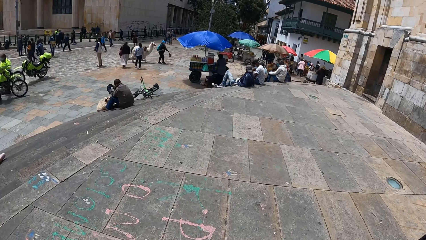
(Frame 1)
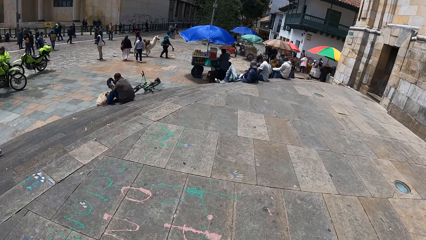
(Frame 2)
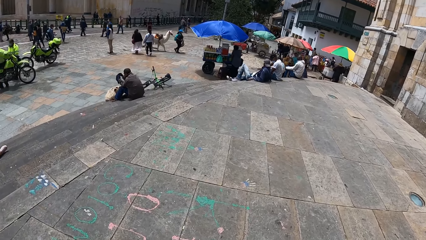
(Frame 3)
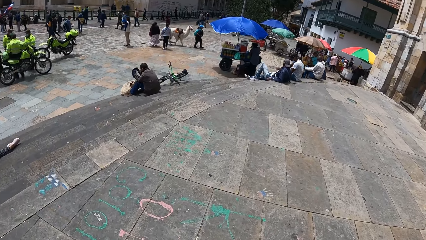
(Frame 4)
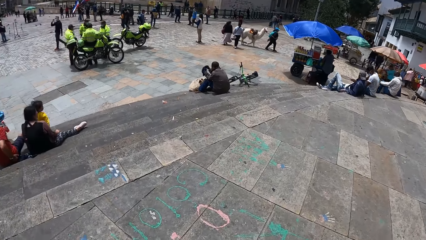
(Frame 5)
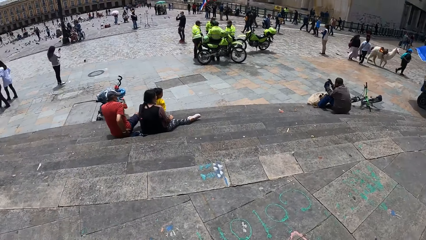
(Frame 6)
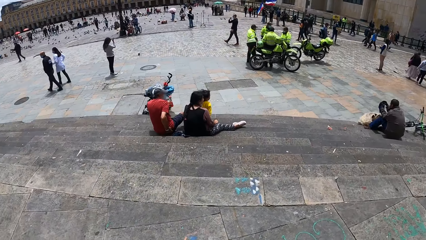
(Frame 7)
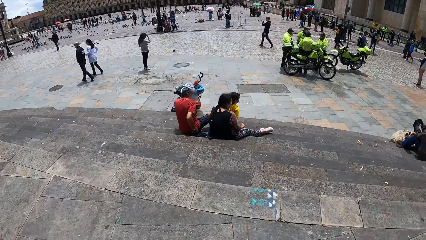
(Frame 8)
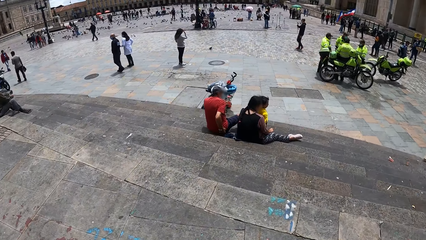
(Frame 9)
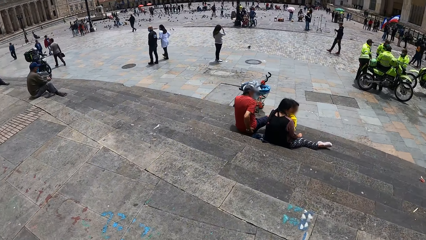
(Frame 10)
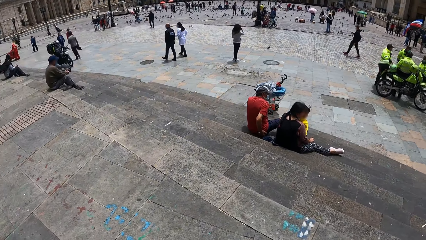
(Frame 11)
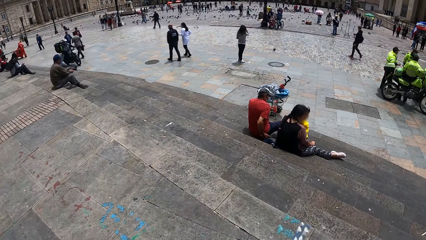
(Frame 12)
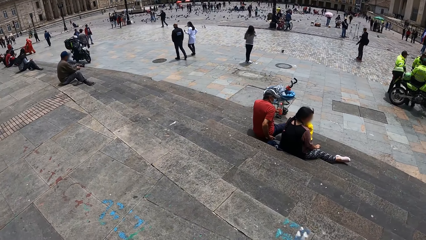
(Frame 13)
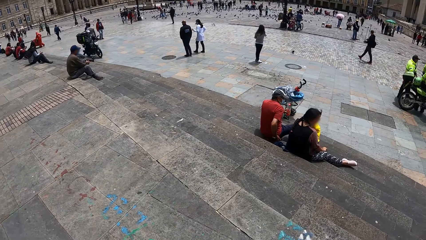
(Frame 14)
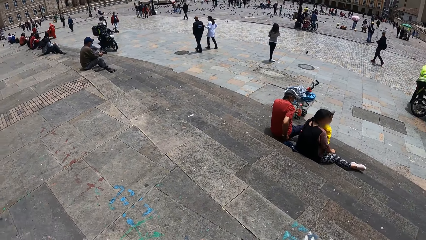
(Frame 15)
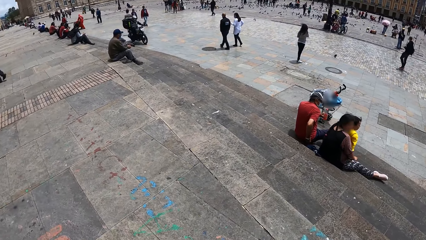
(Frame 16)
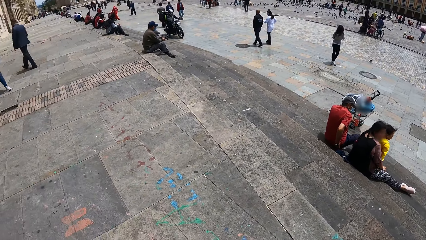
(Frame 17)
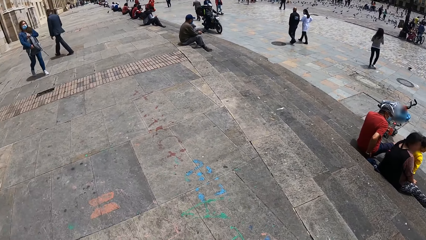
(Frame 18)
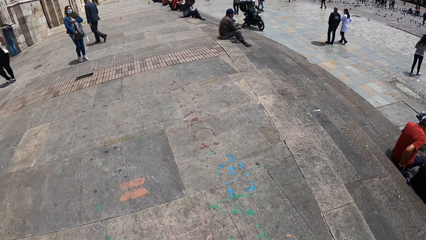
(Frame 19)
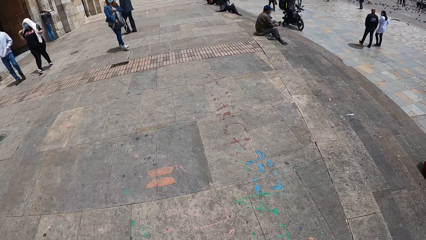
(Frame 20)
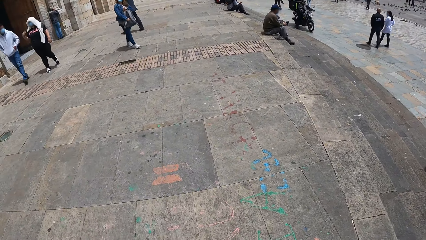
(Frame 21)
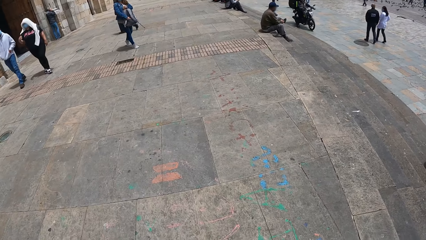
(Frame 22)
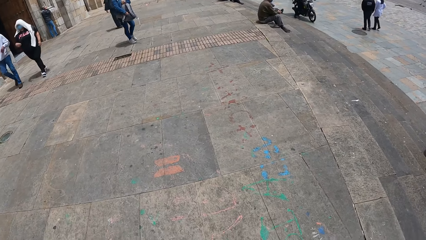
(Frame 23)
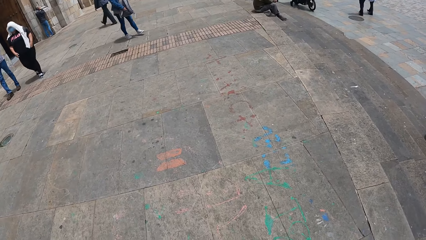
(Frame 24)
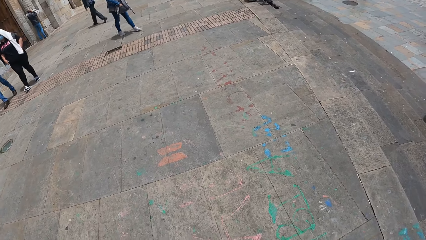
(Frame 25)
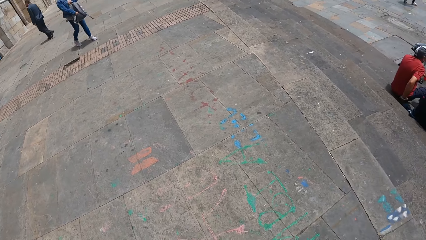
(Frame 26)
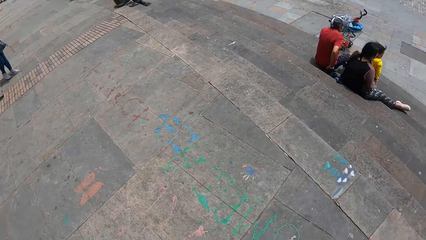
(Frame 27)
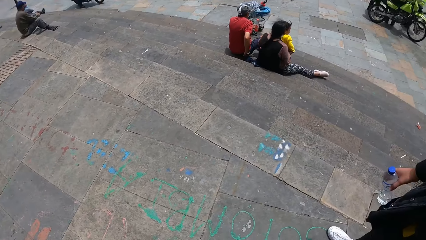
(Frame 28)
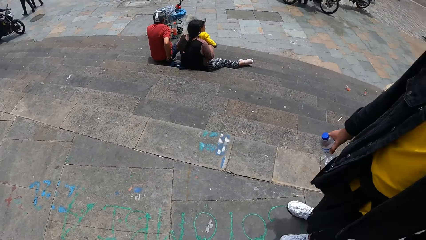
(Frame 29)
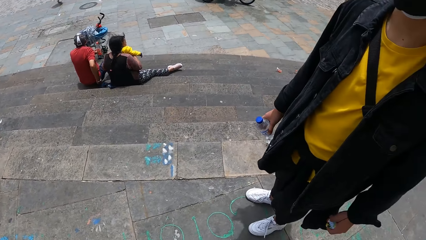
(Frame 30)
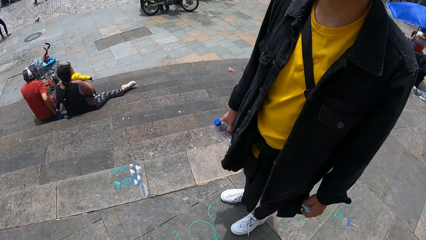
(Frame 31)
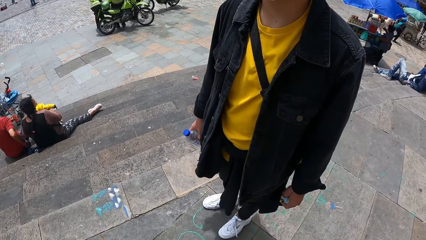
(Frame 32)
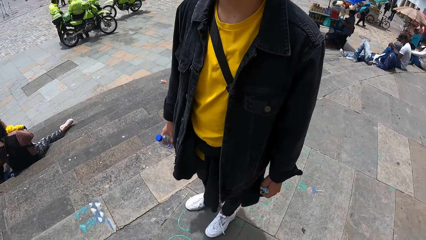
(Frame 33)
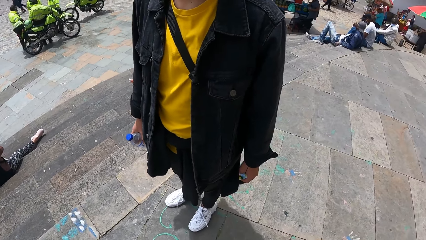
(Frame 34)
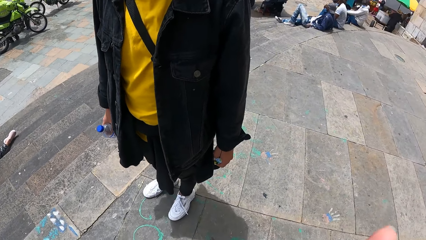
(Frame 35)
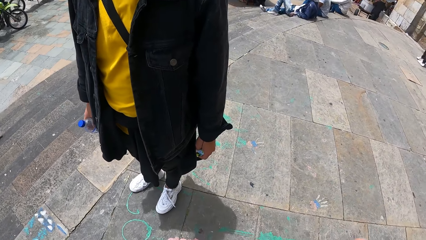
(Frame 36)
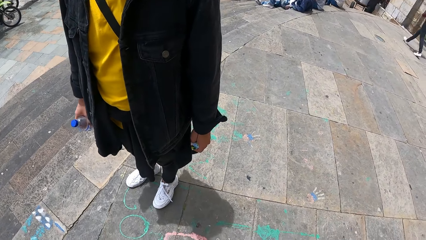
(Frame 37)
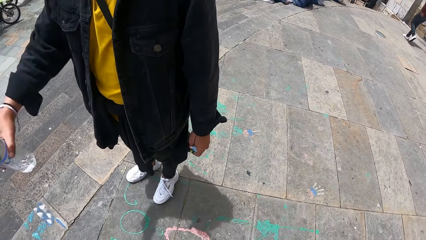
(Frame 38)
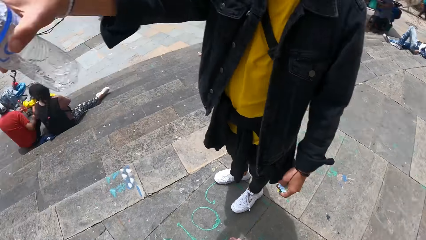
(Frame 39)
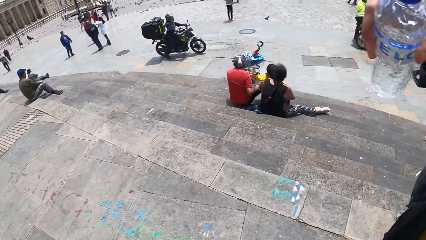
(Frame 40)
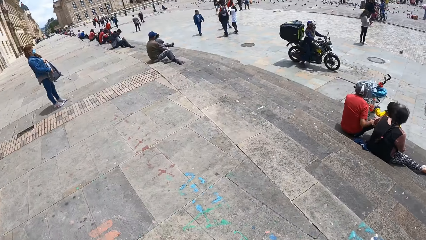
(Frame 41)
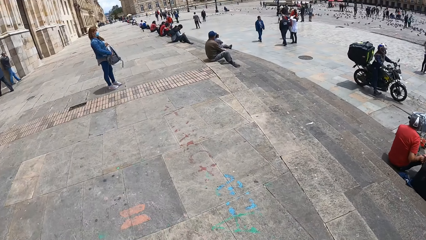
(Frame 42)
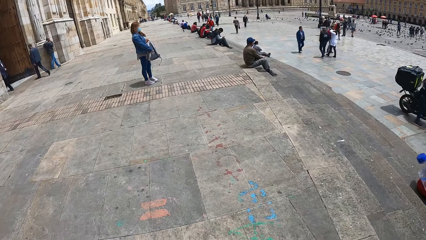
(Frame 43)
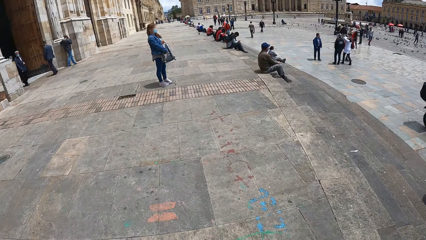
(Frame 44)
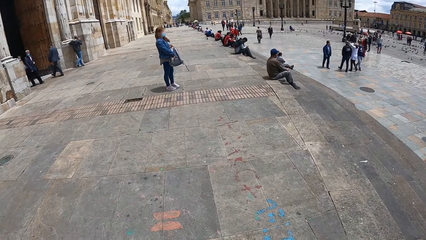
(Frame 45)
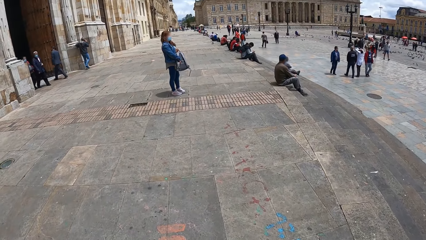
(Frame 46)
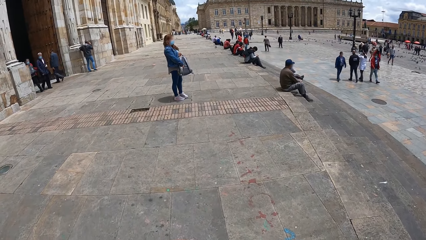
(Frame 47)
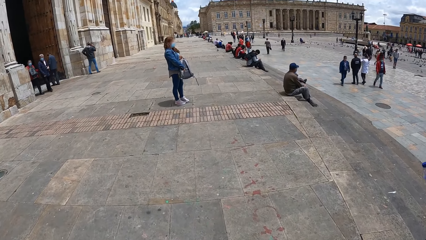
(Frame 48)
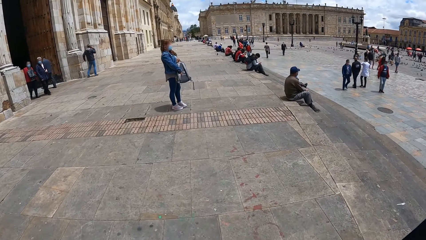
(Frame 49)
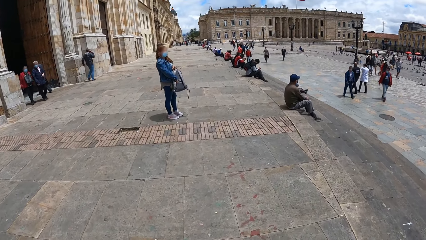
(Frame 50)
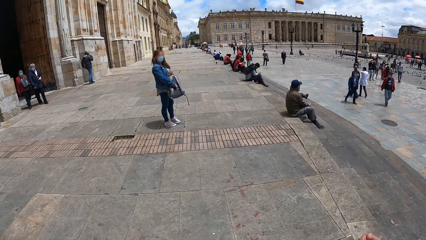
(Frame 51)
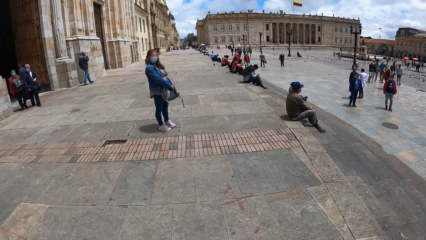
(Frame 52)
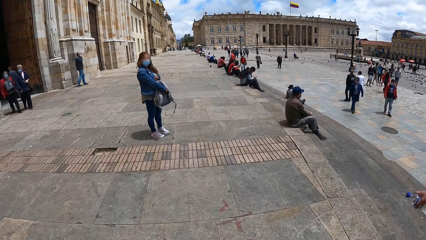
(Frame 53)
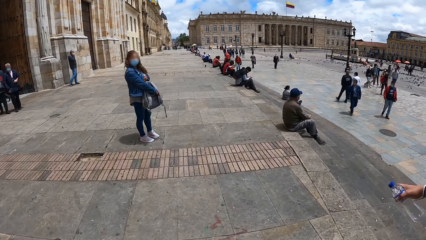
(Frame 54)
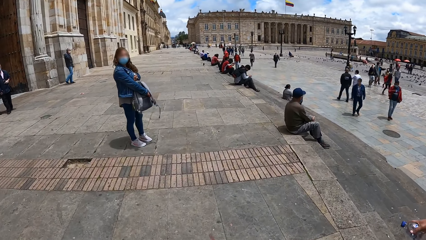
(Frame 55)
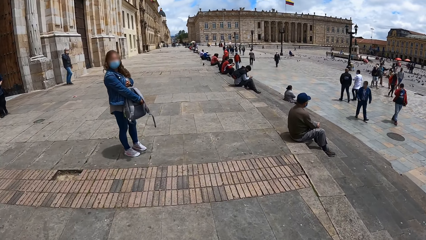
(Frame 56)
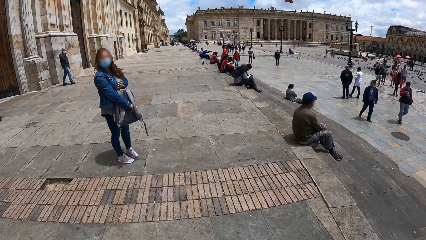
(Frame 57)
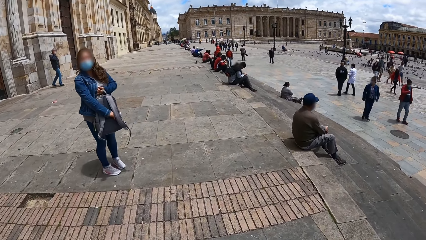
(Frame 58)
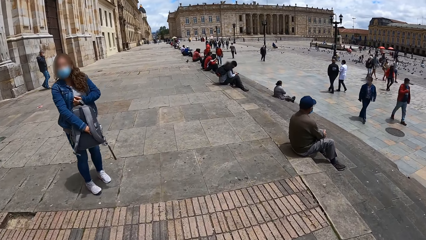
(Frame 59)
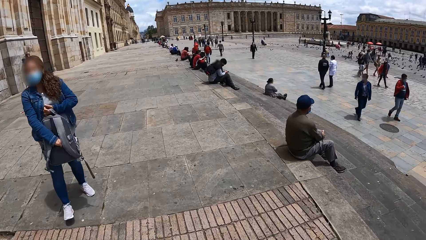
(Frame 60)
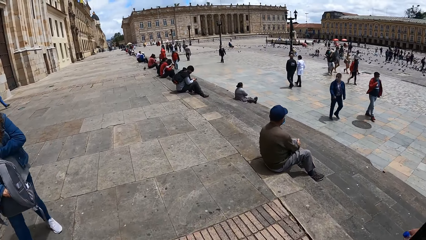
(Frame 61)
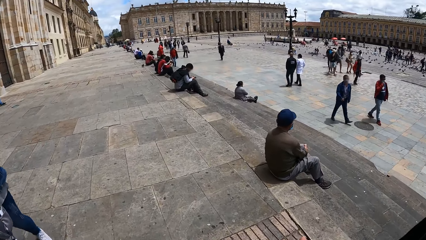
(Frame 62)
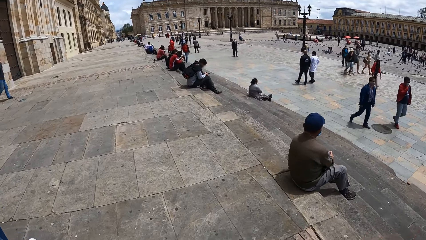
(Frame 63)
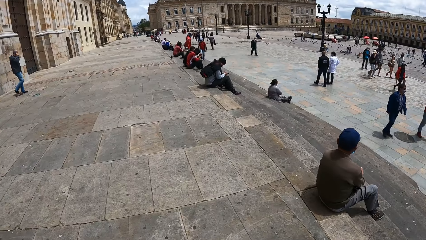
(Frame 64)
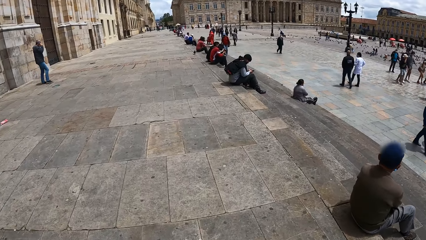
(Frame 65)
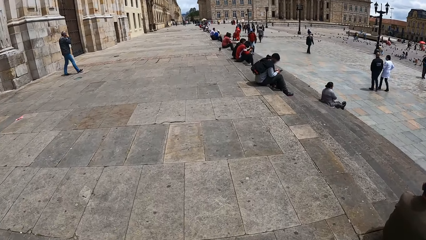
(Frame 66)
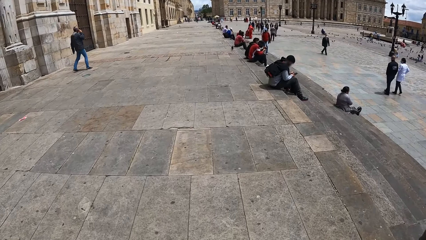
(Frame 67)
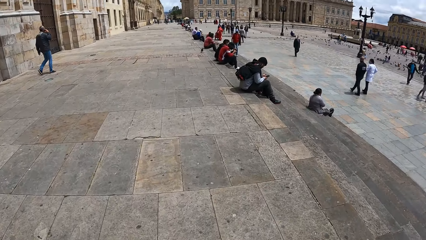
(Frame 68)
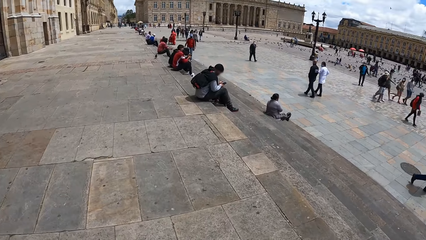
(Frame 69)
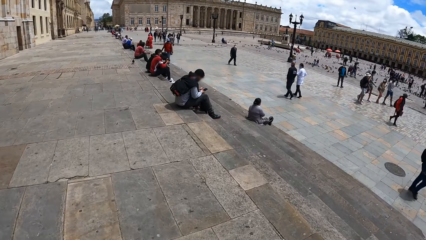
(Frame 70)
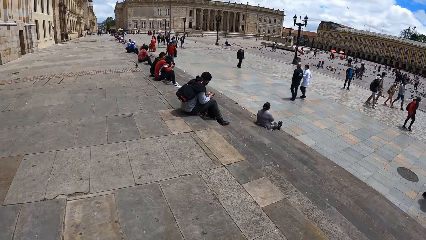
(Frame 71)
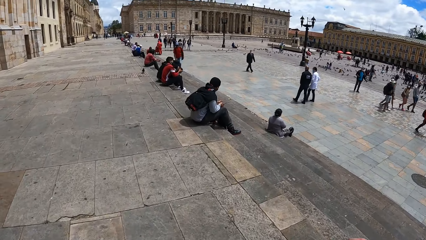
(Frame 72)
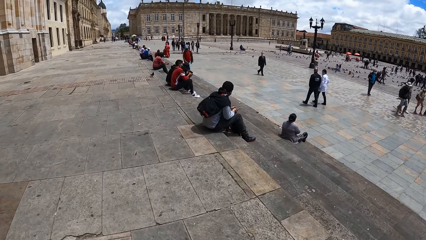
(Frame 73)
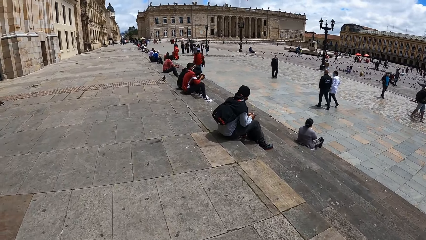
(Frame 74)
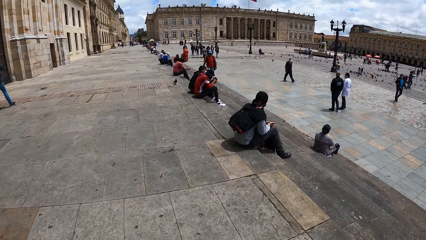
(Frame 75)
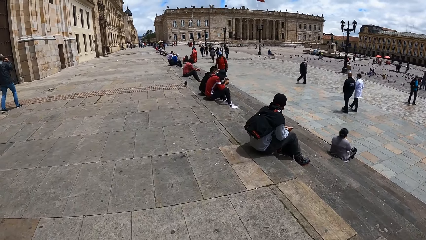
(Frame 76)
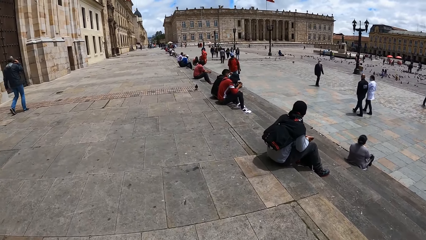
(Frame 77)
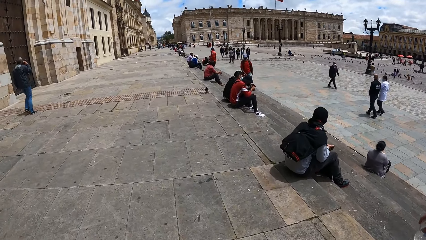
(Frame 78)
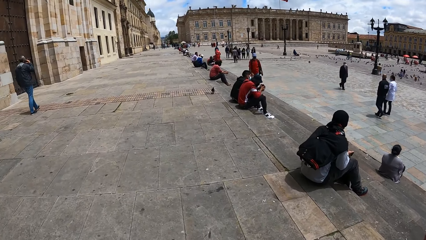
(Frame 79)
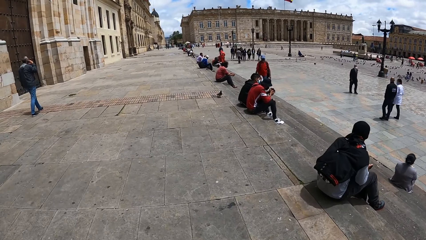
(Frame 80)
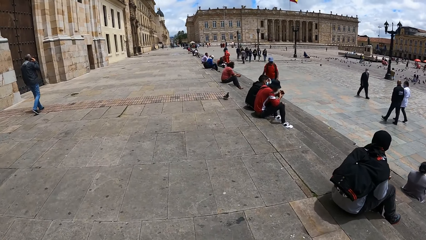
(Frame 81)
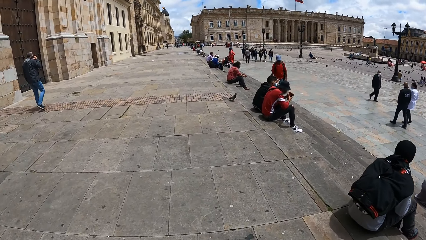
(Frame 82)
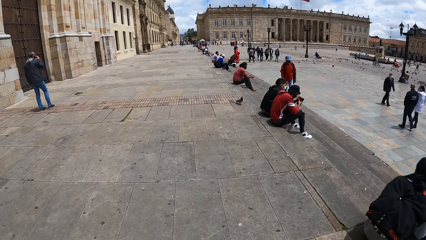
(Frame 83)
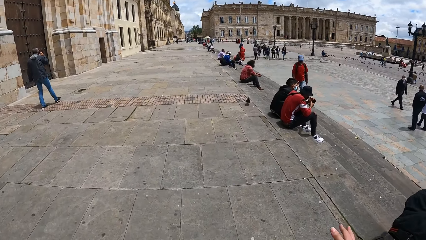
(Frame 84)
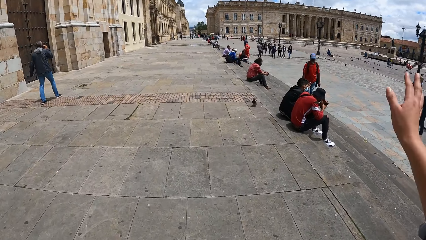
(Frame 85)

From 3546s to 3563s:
The camera wearer interacts with a man. Another man points with a bottle. The camera wearer looks around. The first man walks on a walkway. The camera wearer walks on the walkway. They walk past a woman.
